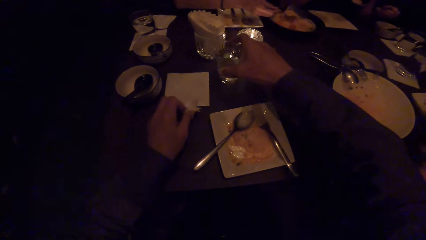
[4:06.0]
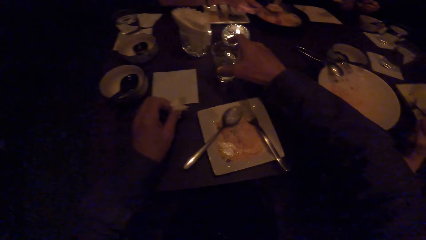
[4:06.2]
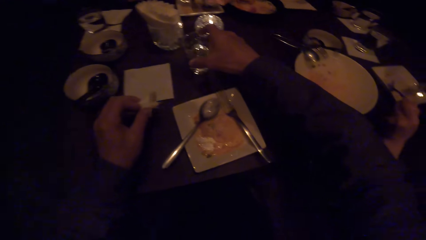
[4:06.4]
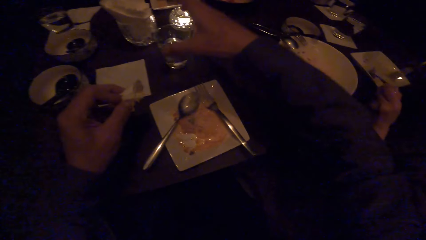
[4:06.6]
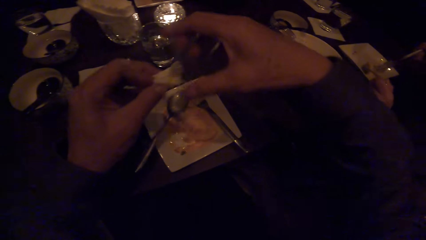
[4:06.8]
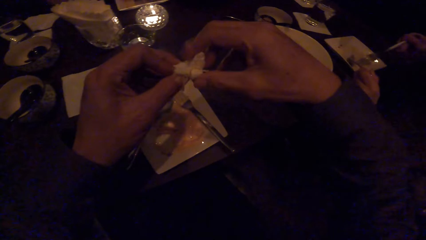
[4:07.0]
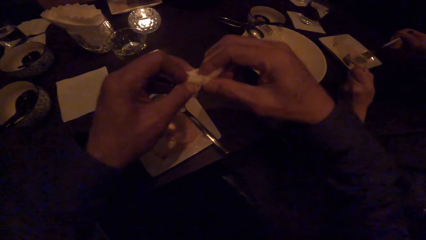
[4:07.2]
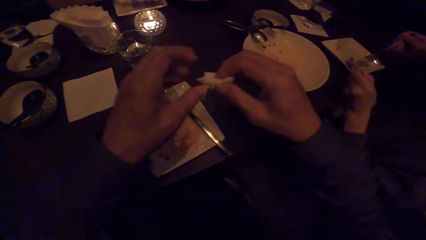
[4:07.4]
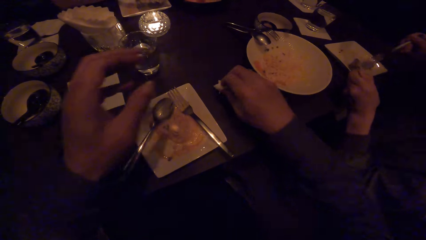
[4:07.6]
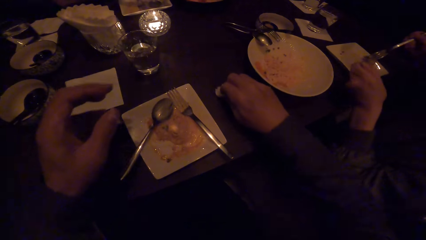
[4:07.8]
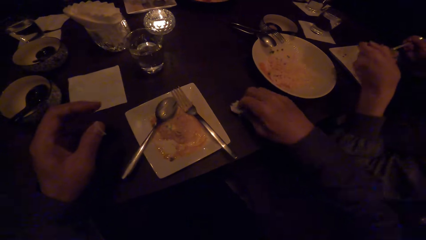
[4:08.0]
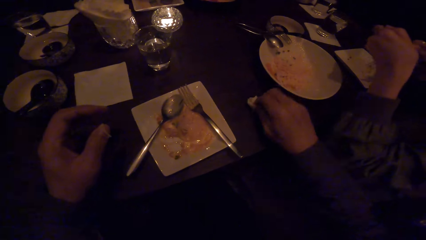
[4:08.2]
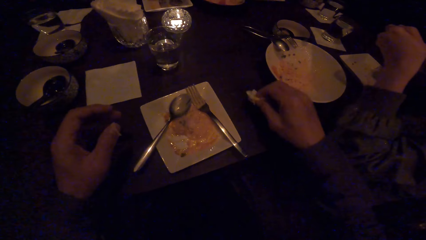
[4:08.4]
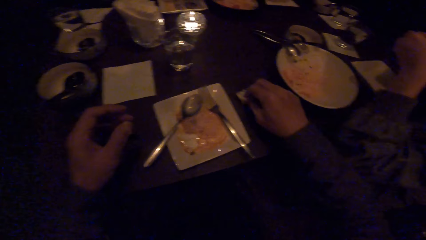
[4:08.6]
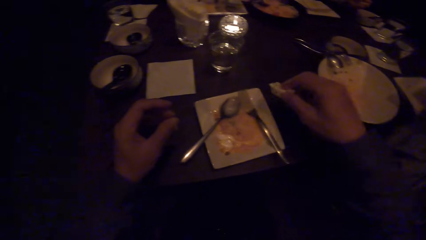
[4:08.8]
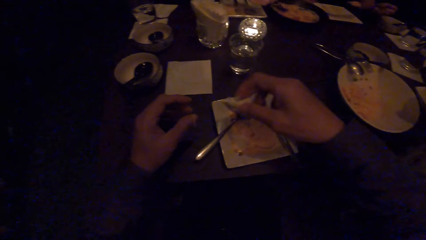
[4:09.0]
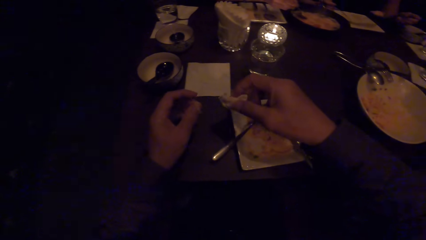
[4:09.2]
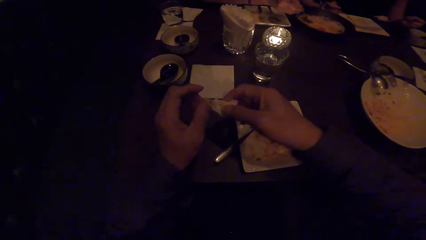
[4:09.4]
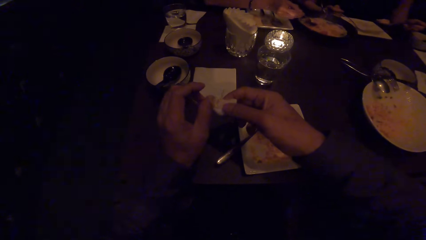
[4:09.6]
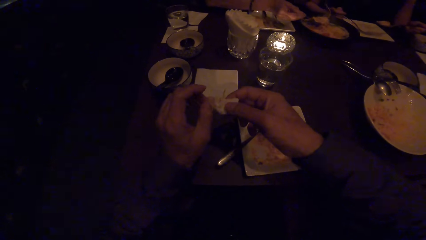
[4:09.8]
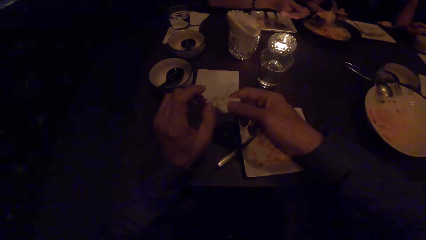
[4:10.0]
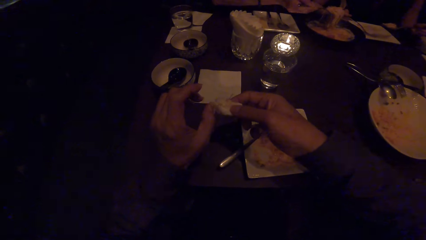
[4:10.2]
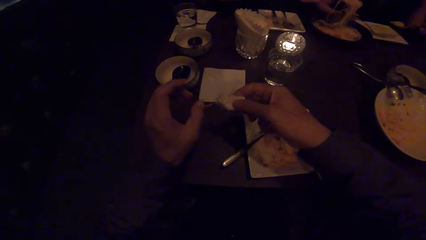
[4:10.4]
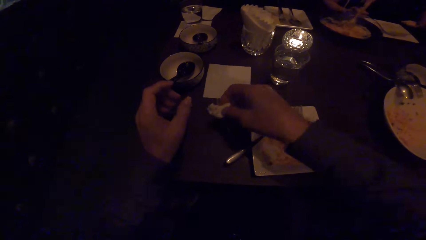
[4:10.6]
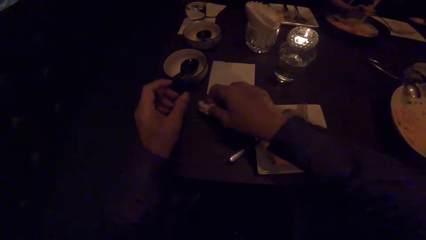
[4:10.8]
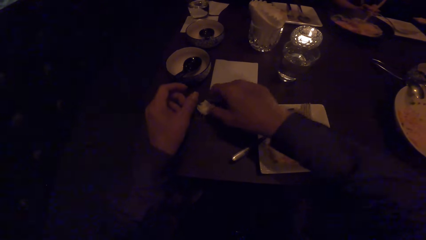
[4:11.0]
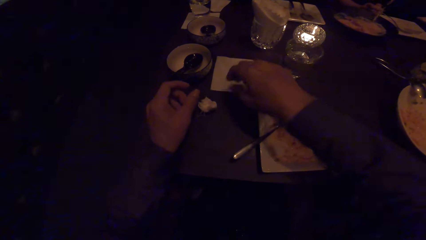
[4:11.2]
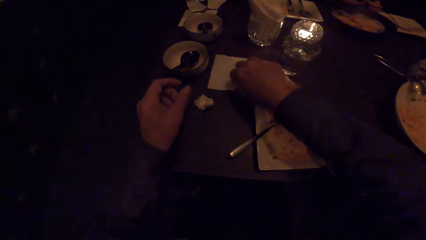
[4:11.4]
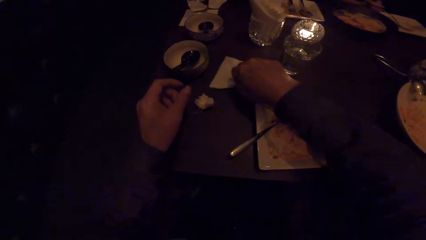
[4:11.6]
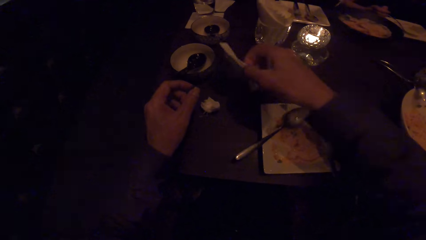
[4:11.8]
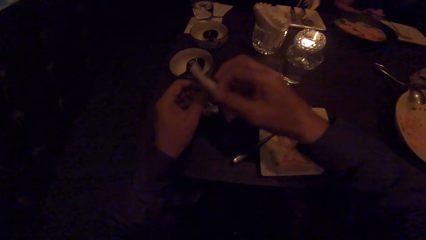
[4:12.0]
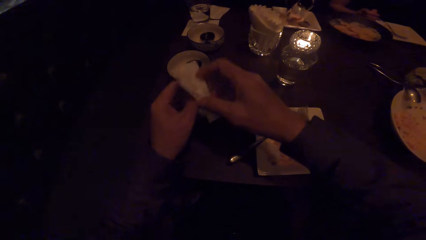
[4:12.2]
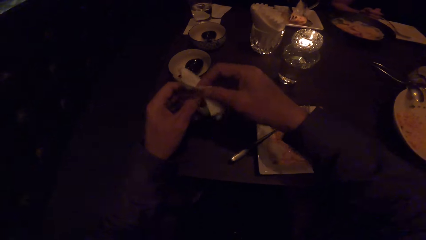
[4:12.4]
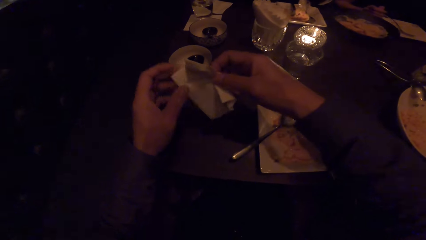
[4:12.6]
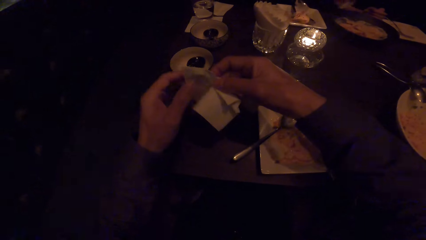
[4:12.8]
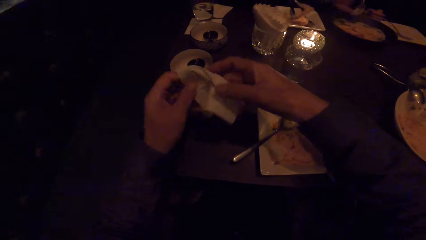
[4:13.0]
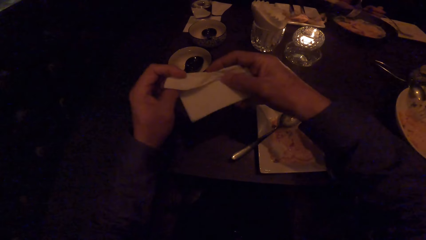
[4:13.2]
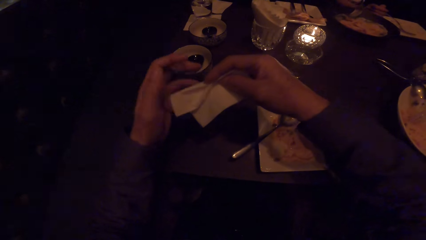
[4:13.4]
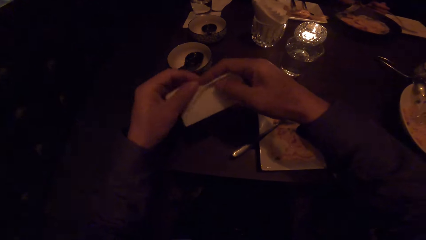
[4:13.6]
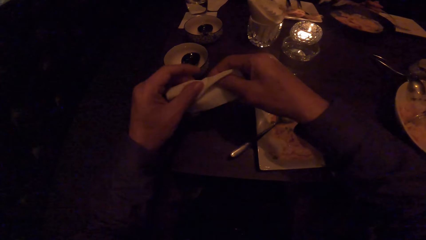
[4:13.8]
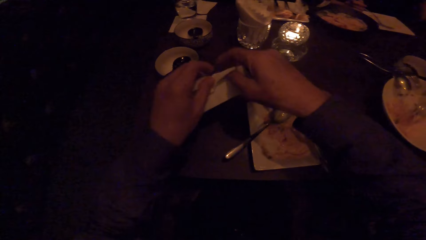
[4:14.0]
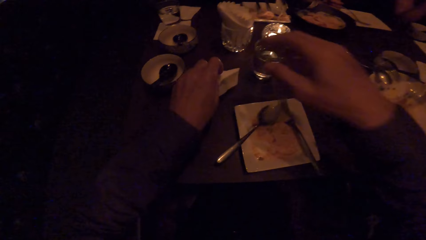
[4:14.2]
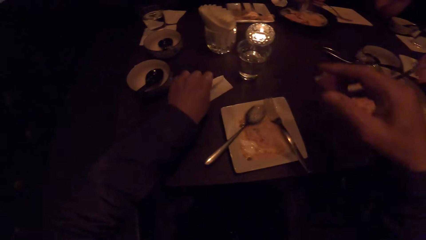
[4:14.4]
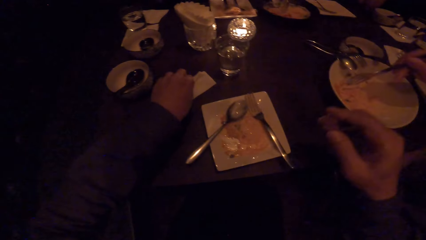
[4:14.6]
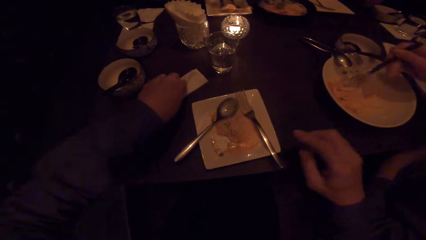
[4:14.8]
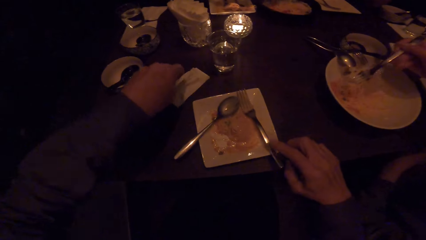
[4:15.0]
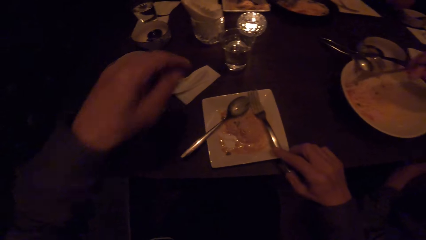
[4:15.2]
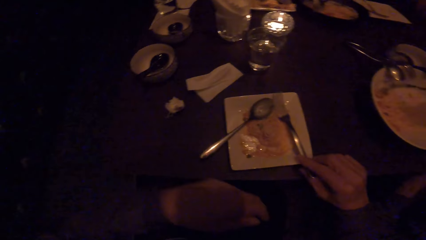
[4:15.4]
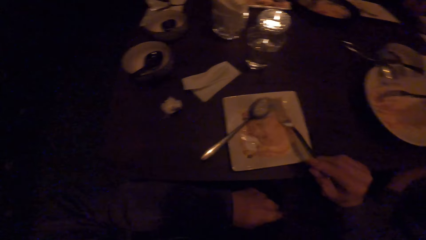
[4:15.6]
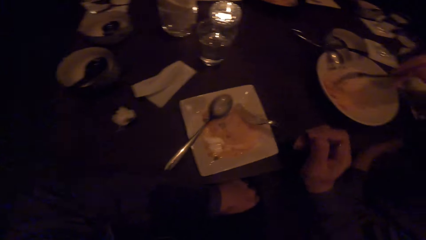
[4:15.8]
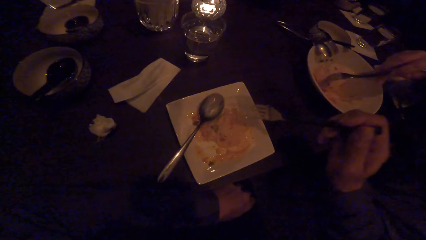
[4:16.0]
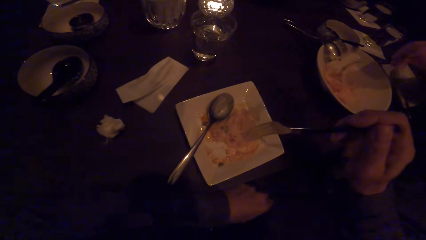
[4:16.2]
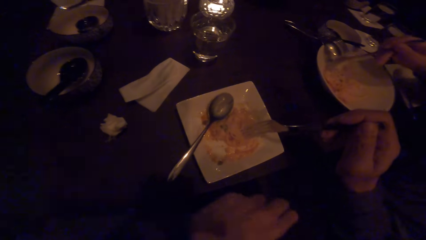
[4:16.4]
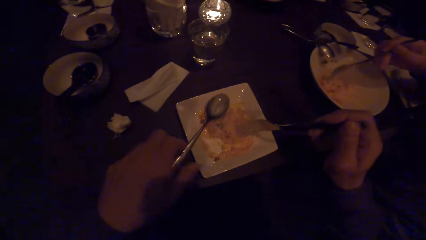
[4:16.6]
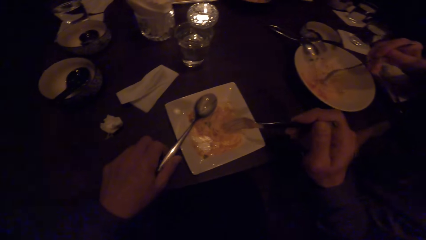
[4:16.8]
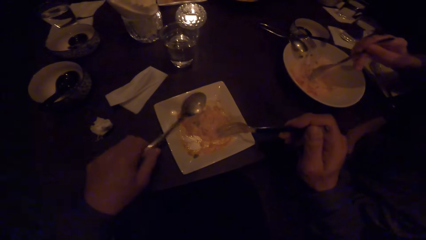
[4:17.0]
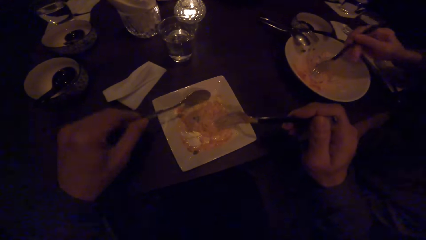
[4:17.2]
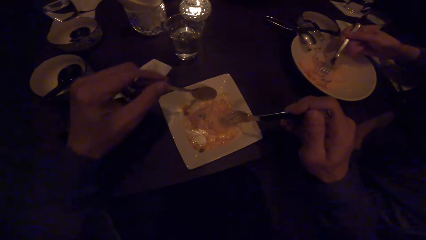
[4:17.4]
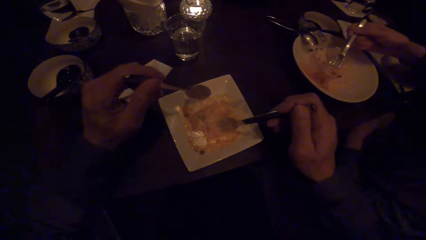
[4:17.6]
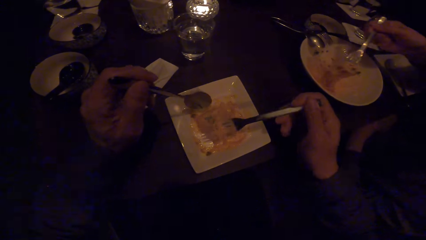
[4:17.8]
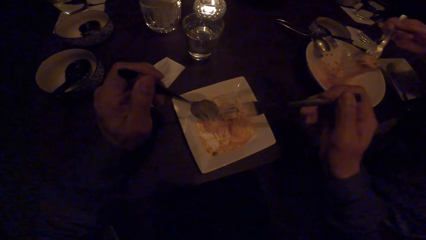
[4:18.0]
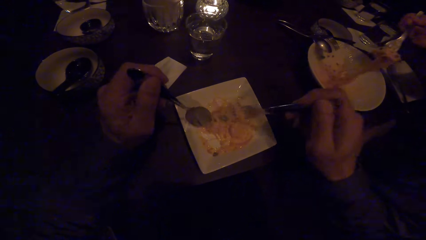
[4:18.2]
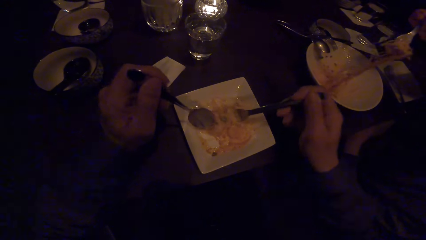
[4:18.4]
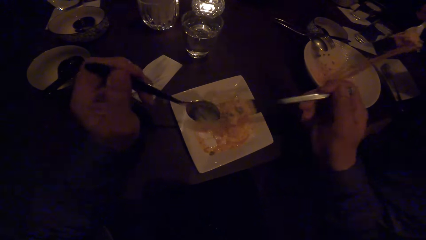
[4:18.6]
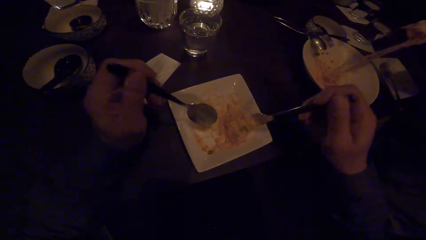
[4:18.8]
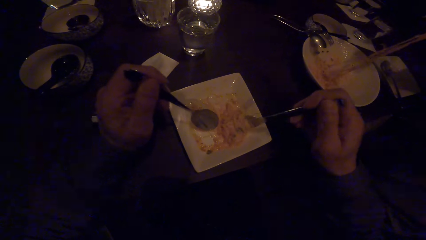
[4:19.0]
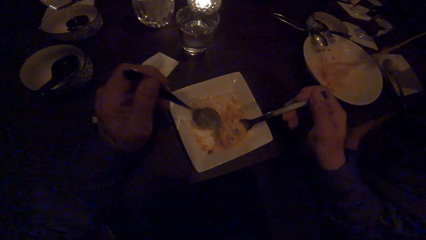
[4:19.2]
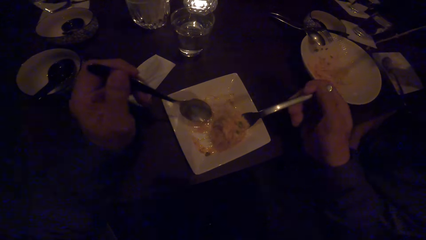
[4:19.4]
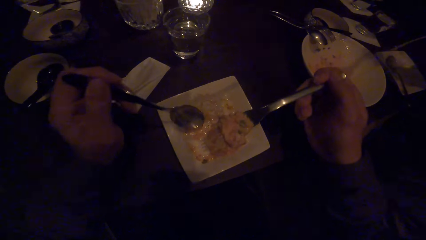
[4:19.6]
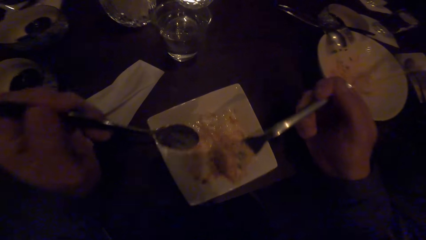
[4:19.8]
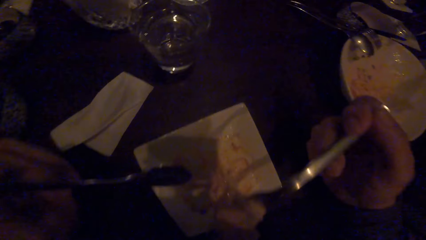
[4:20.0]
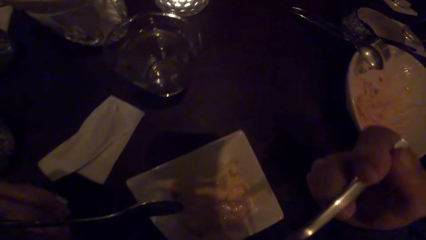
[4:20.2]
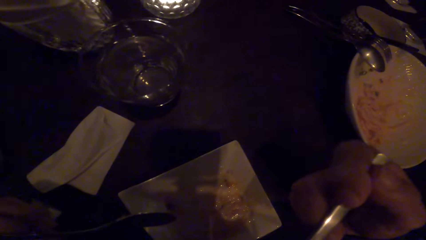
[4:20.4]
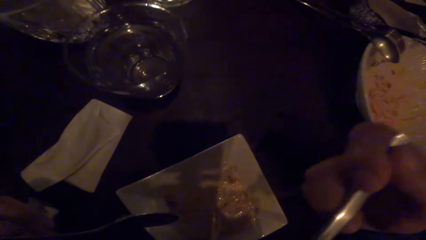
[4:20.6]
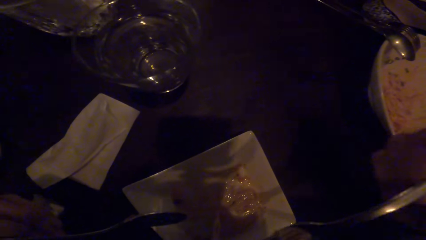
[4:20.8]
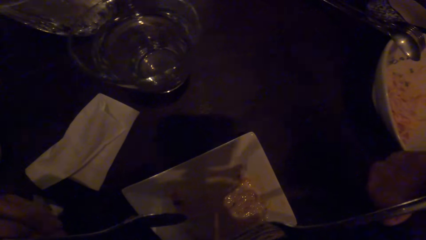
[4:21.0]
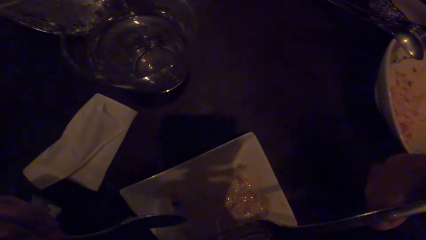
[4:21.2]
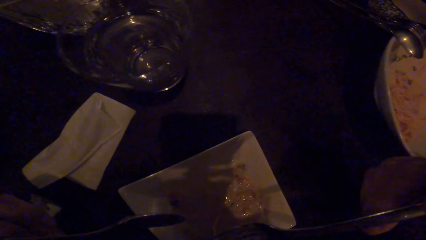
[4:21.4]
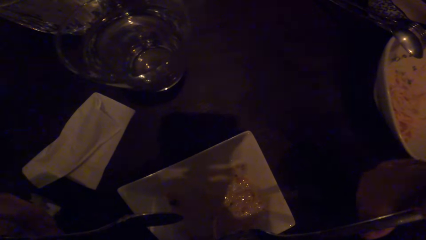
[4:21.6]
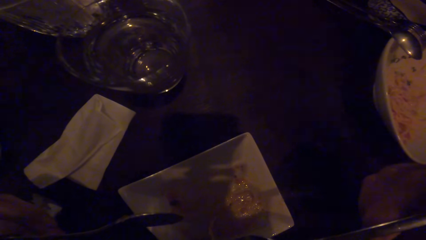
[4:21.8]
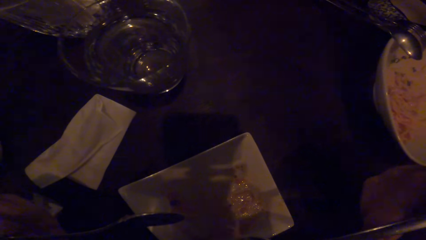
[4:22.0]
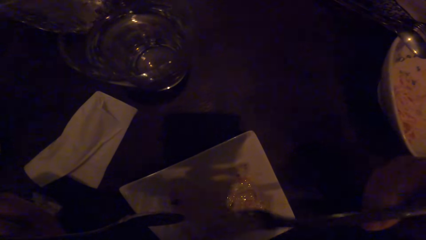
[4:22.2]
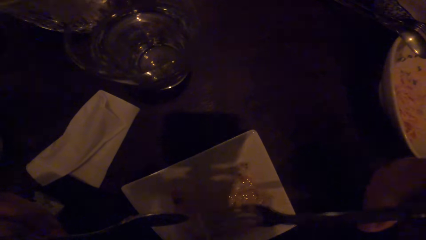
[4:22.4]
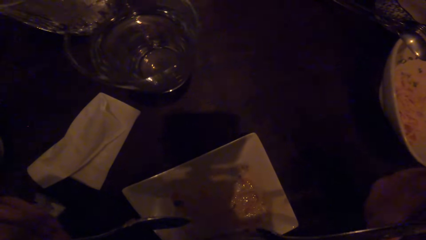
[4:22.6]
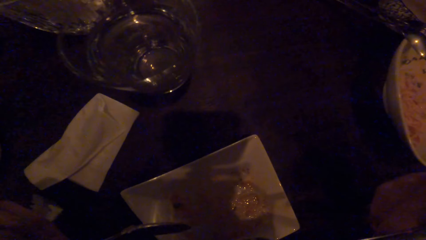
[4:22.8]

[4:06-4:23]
The camera wearer puts a glass on the table. He passes the serviette from the left to the right hand. He cleans spaghetti on the table with the serviette. He cleans the left thumb with the serviette. He puts the serviette on the table. He picks up the tissue paper or serviette with his right hand. He cleans the left thumb with the serviette. He folds the serviette. He puts the serviette on the table. He picks up the serviette. He picks up a fork with his right hand. He puts the left hand on the table. He picks up a spoon with his right hand. He scoops spaghetti with the fork. A woman eats the food with the spoon. The camera wearer eats the spaghetti with the fork or spoon.
